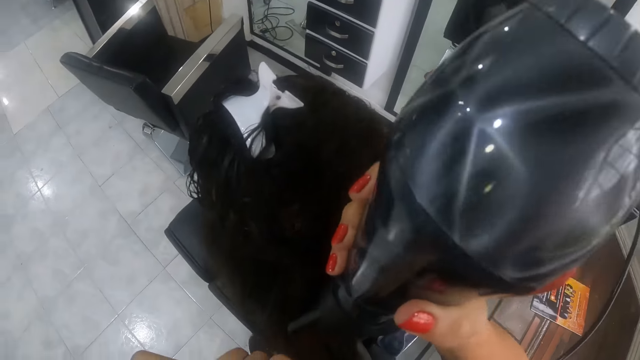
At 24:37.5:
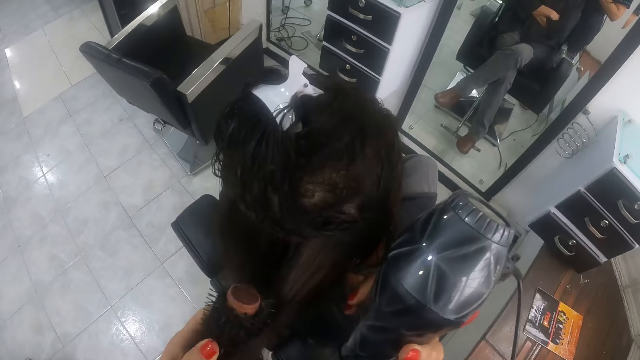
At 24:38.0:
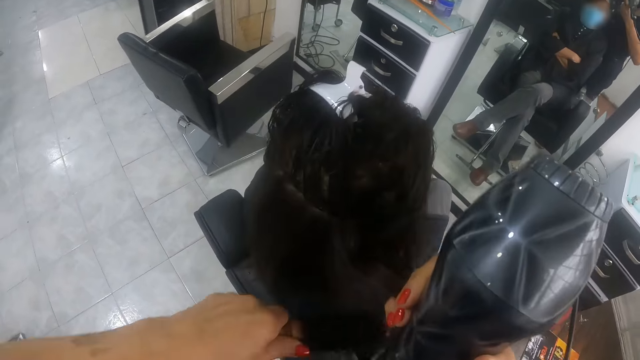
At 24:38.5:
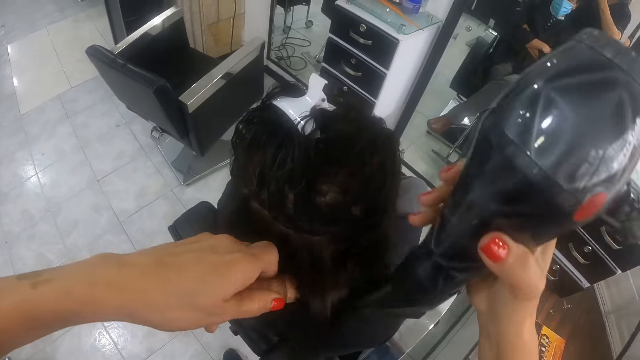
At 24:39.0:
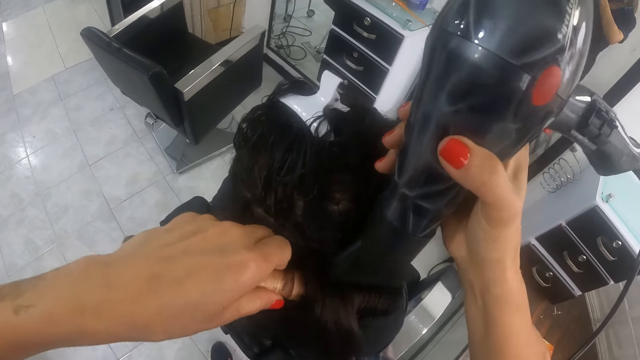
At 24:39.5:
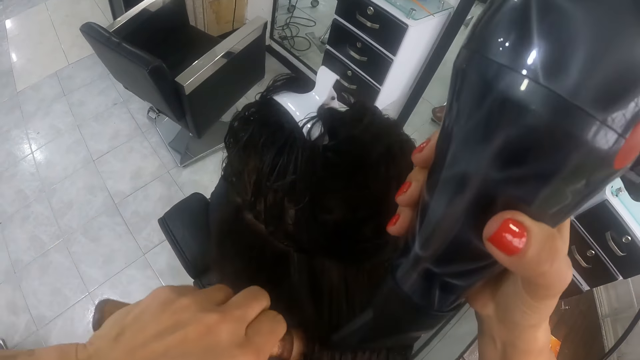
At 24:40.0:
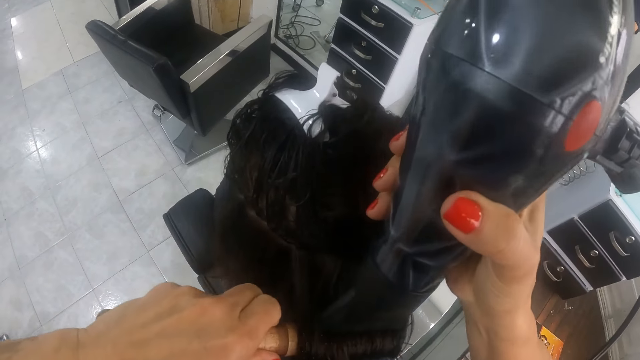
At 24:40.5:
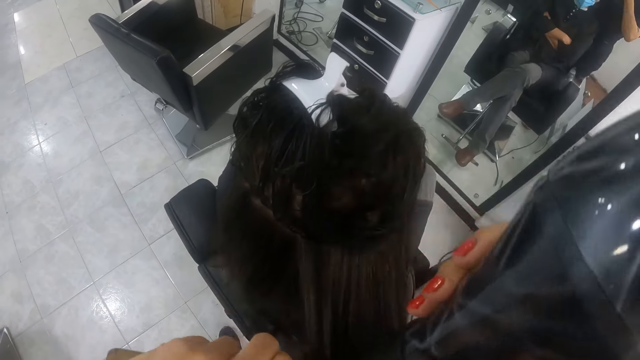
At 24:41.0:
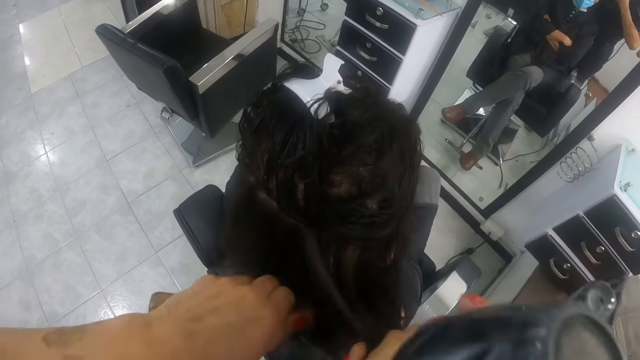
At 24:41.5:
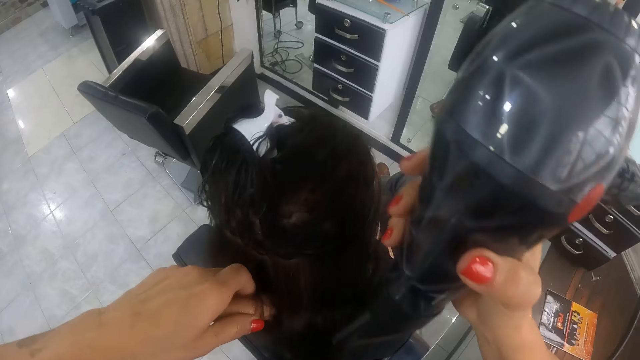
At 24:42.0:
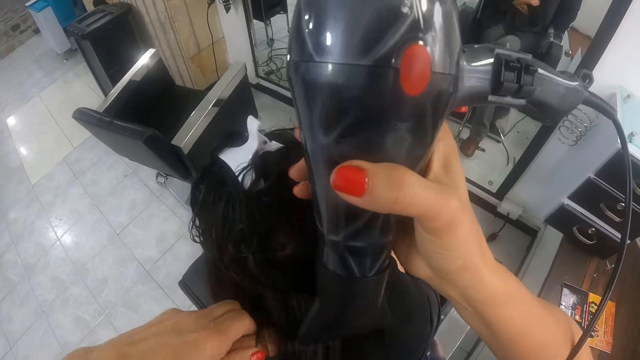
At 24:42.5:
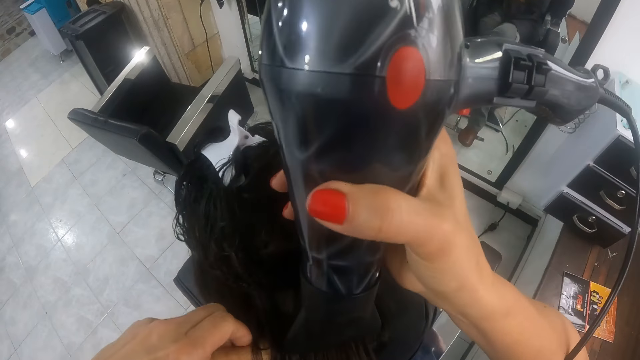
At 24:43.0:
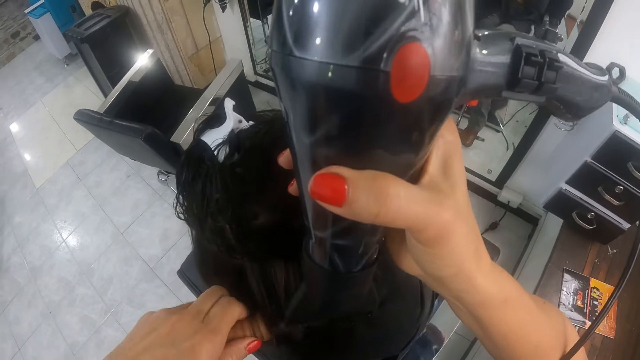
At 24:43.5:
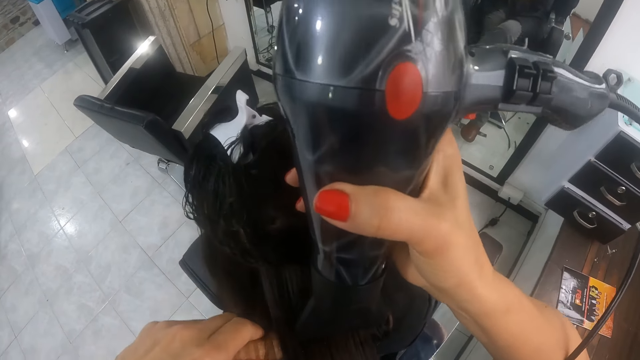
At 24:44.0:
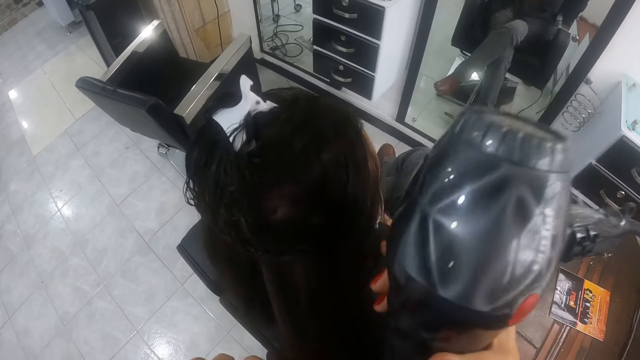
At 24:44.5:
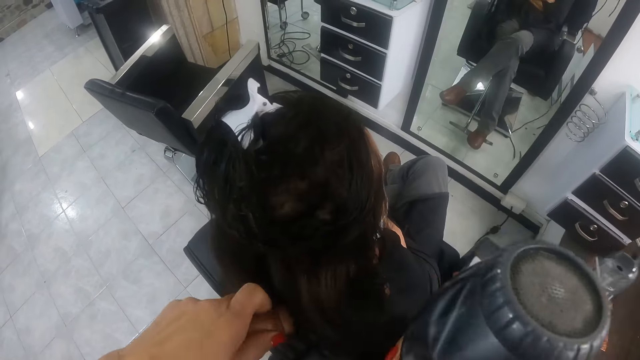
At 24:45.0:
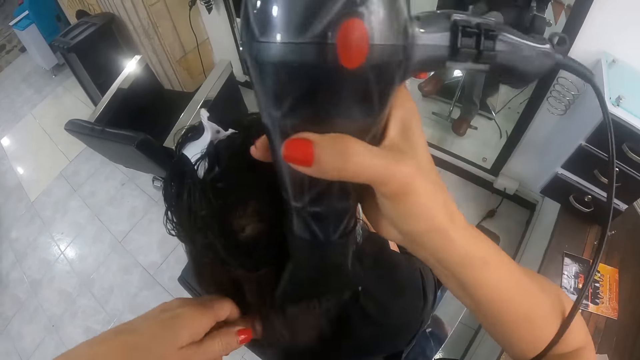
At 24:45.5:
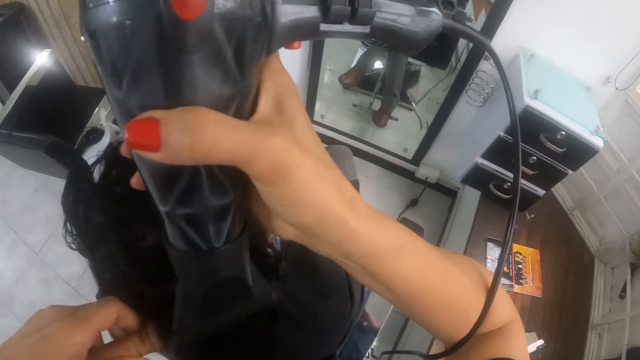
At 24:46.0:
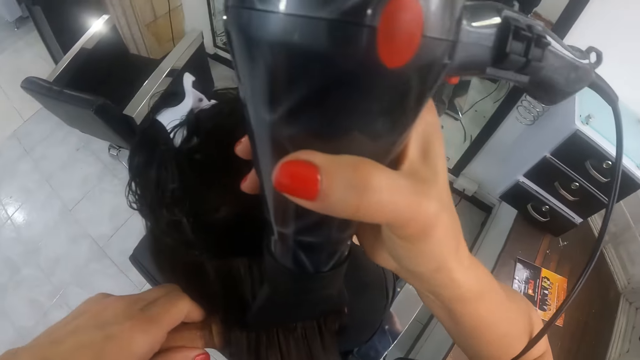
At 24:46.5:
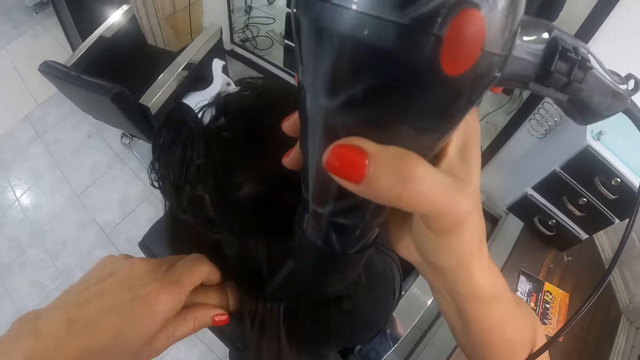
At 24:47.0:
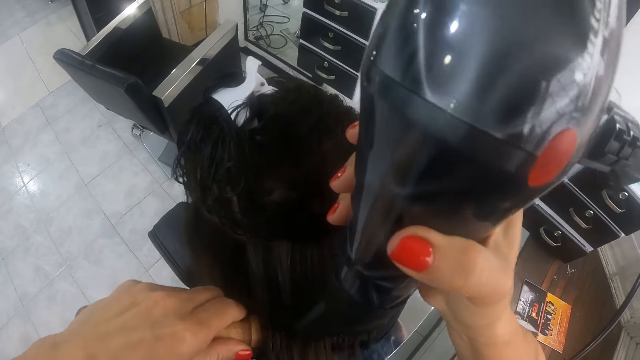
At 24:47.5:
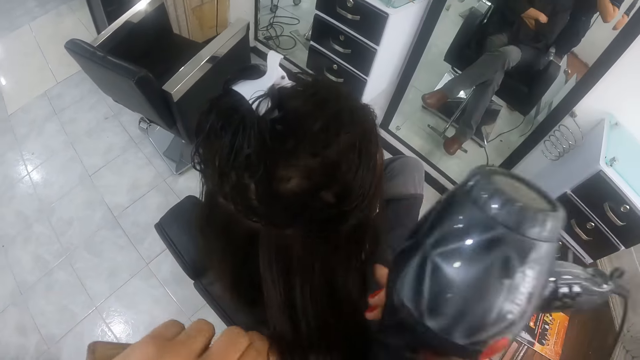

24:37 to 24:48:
The camera wearer holds the hair of the woman with her right hand. She holds the hair of the woman with the brush in her left hand. She dries the hair of the woman on the brush in her left hand with the hair dryer in her right hand. She holds the hair of the woman with her right hand. She holds the hair of the woman with the brush in her left hand. She dries the hair of the woman on the brush in her left hand with the hair dryer in her right hand.

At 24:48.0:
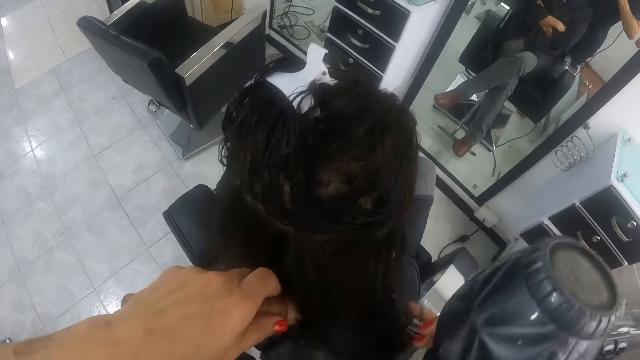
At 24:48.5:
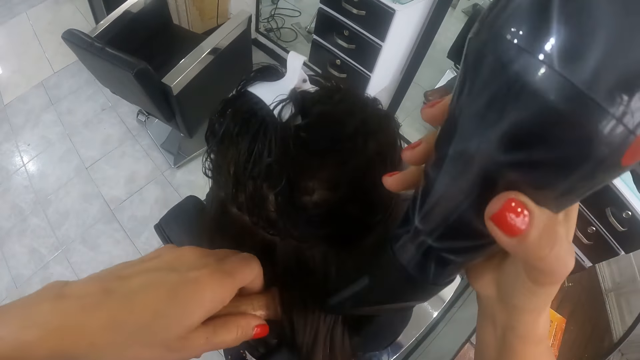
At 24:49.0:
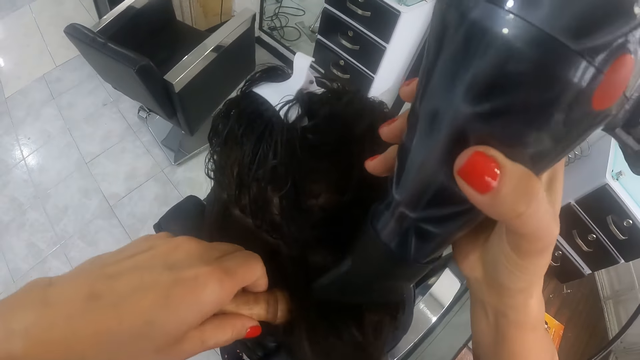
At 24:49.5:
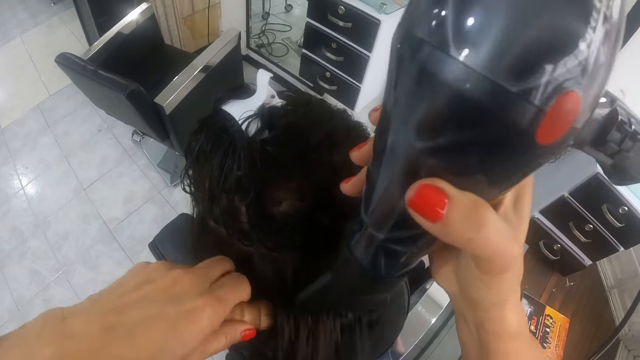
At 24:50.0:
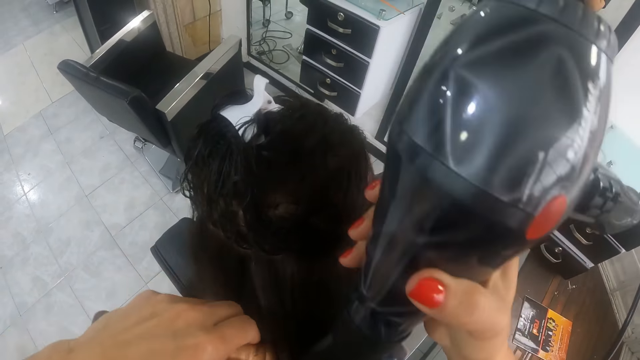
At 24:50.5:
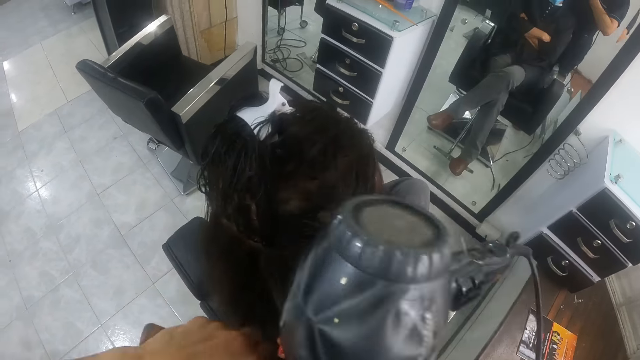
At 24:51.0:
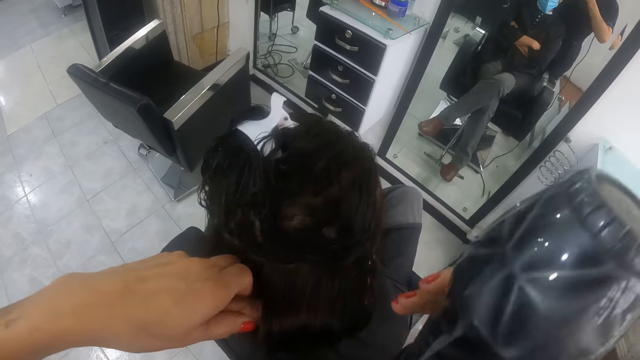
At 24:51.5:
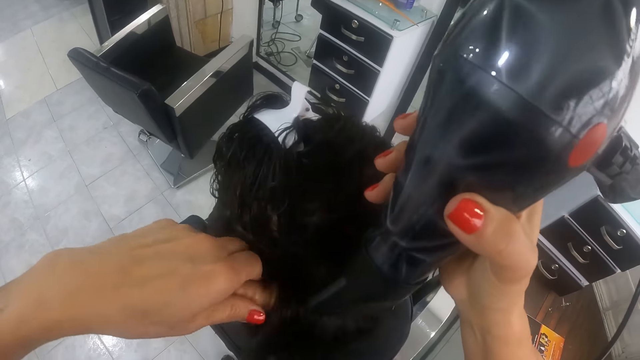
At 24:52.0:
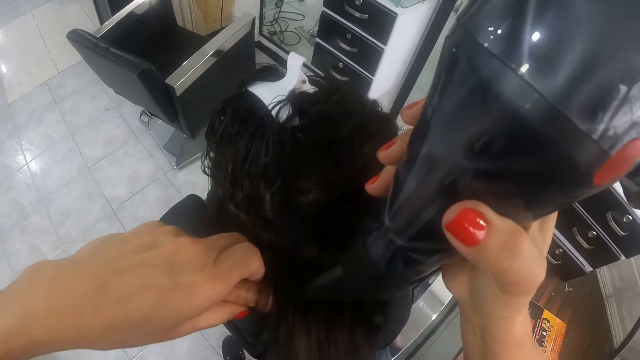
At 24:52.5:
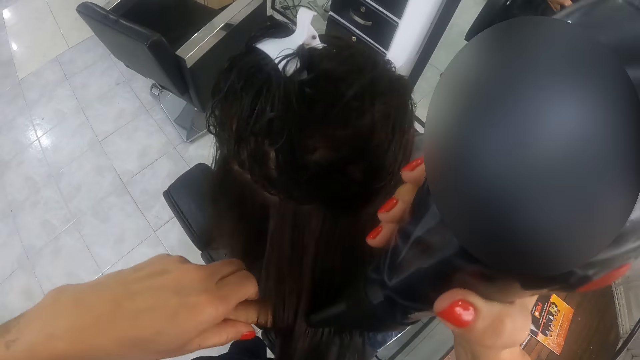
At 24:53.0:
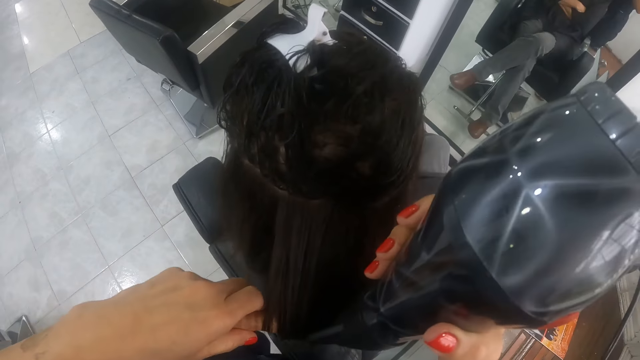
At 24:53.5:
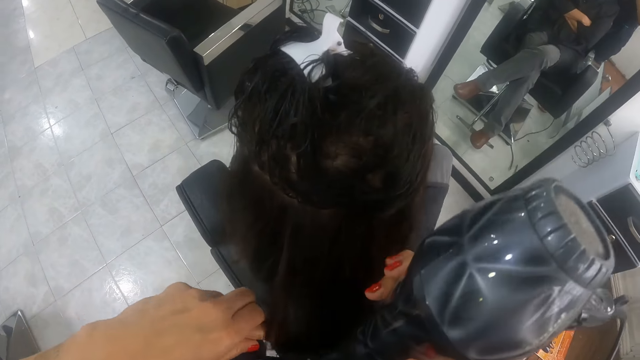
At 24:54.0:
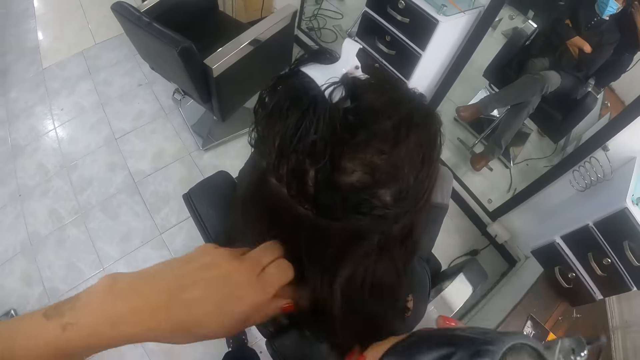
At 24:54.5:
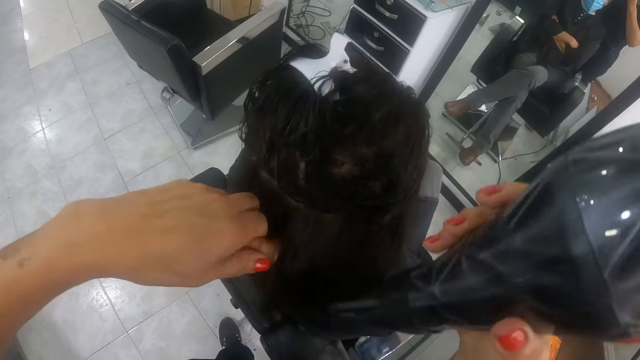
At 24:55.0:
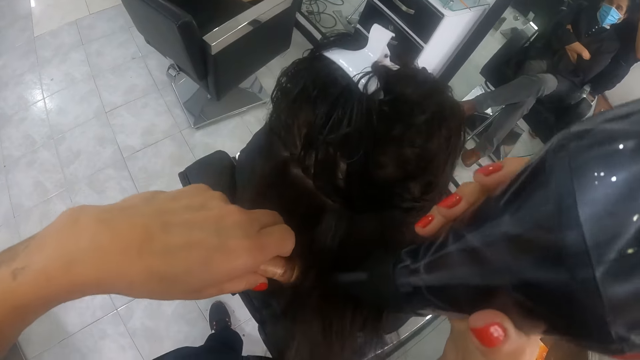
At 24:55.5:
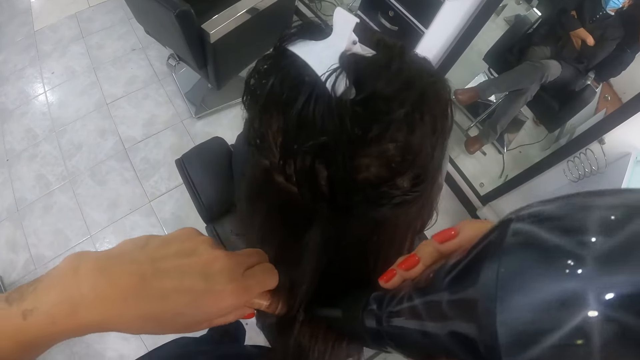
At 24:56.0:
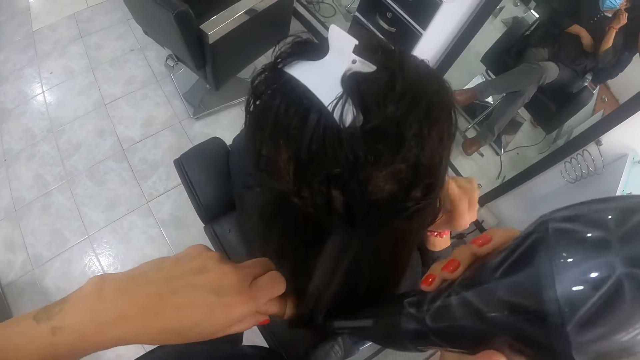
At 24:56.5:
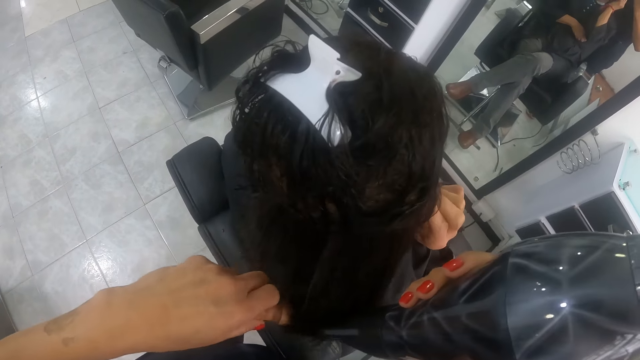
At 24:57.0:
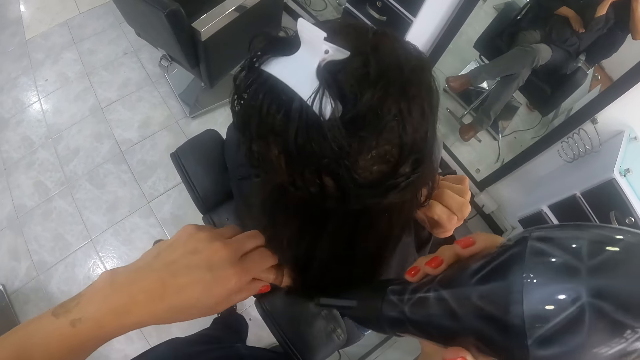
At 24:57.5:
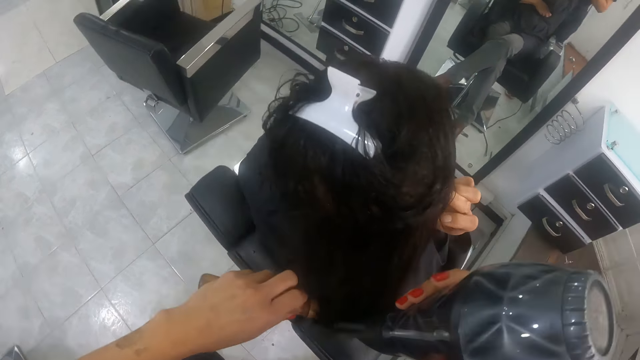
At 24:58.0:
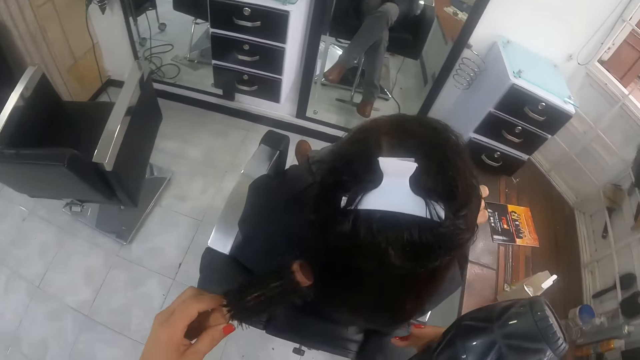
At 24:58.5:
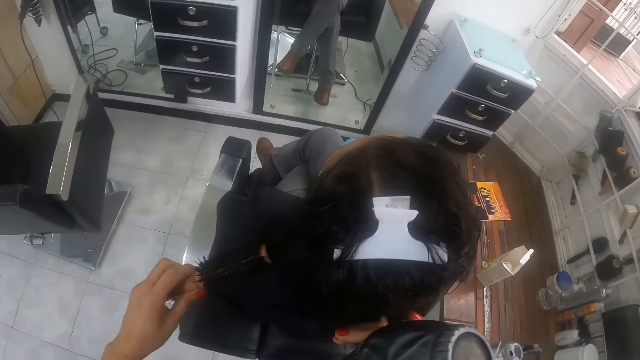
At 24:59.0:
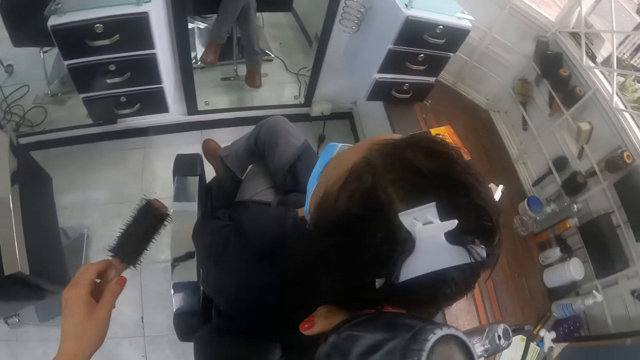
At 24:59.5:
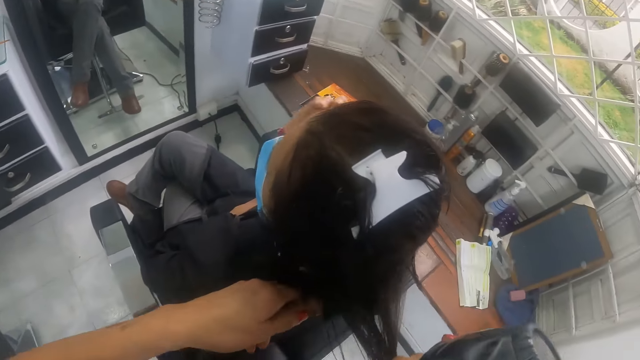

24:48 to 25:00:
The camera wearer holds the hair of the woman with her right hand. She holds the hair of the woman with the brush in her left hand. She dries the hair of the woman on the brush in her left hand with the hair dryer in her right hand. She holds the hair of the woman with her right hand. She holds the hair of the woman with the brush in her left hand. She dries the hair of the woman on the brush in her left hand with the hair dryer in her right hand. The woman touches her right ear with her right hand. The camera wearer holds the hair of the woman with her right hand. She holds the hair brush and the blow-dryer and runs a finger inside the woman's hair. She holds the hair of the woman with the brush in her left hand.
